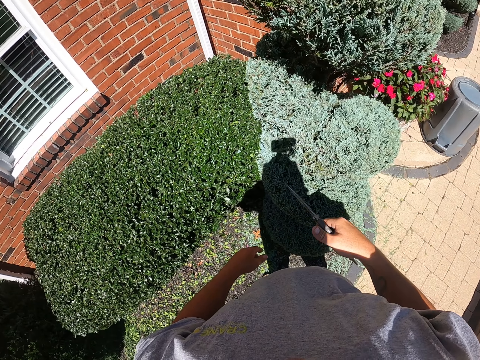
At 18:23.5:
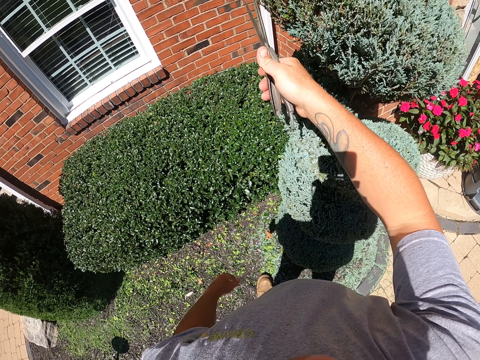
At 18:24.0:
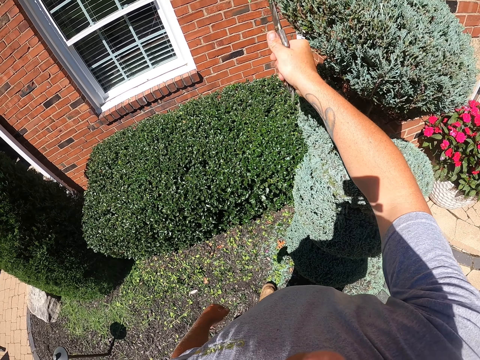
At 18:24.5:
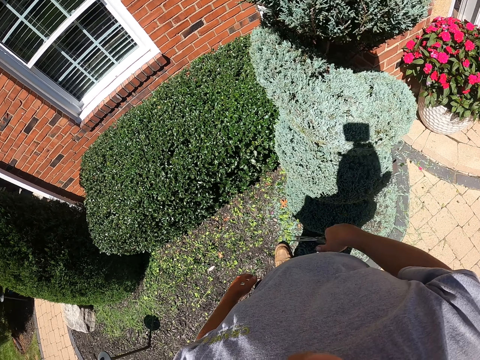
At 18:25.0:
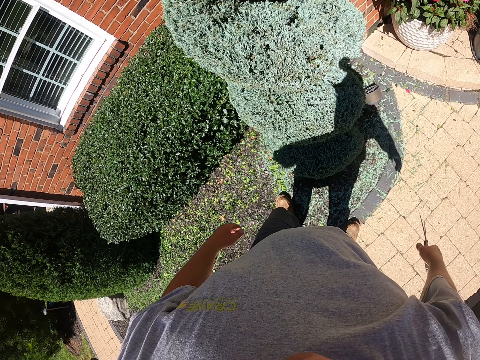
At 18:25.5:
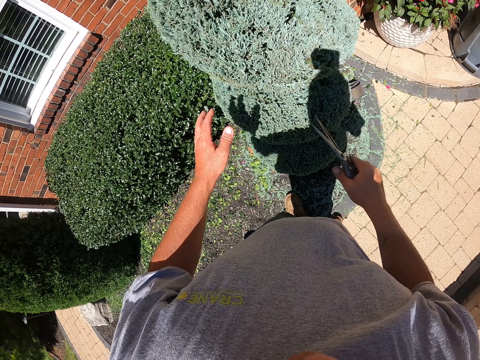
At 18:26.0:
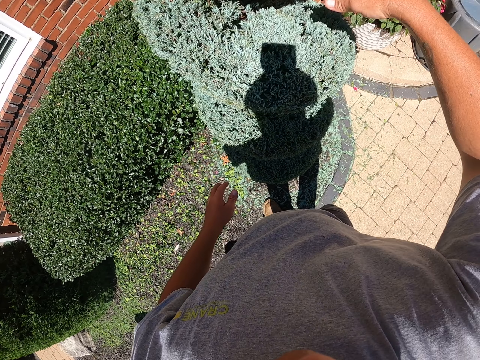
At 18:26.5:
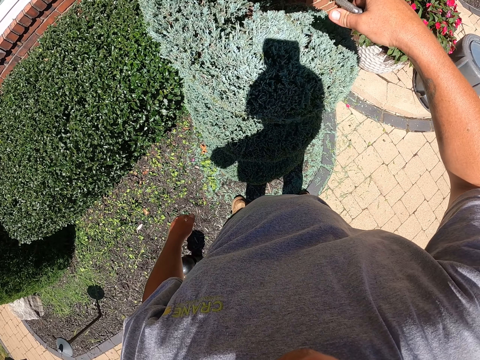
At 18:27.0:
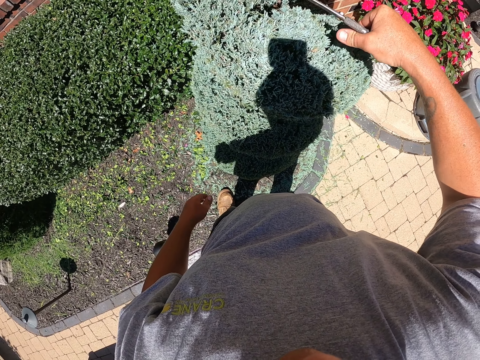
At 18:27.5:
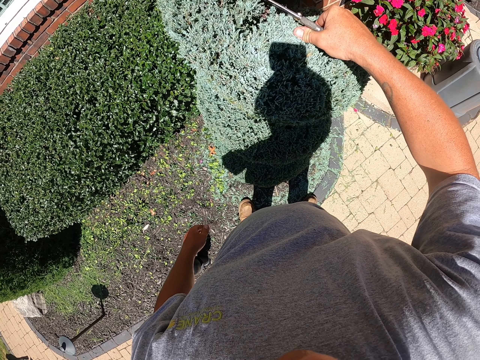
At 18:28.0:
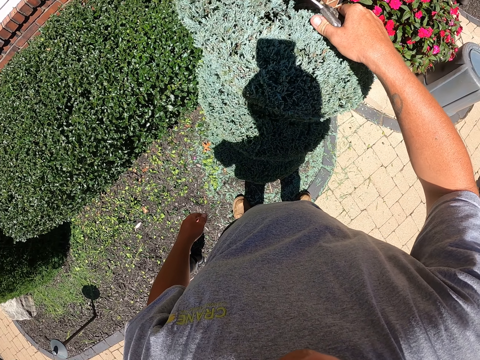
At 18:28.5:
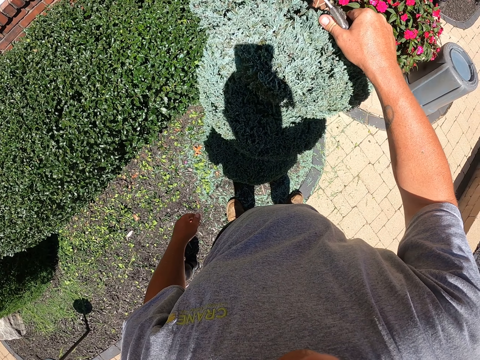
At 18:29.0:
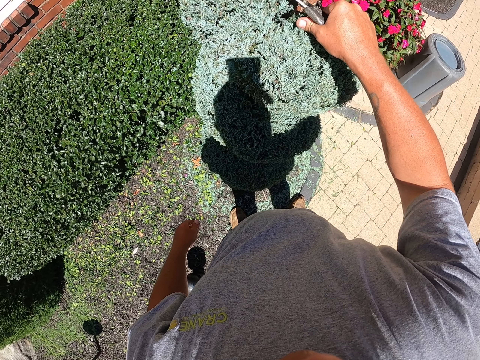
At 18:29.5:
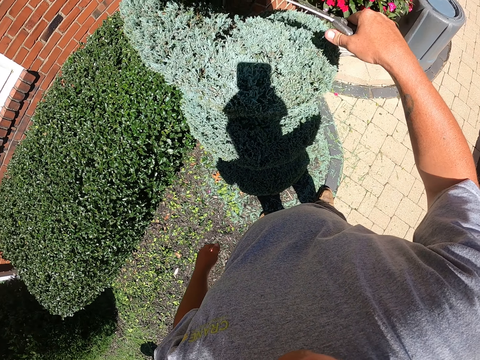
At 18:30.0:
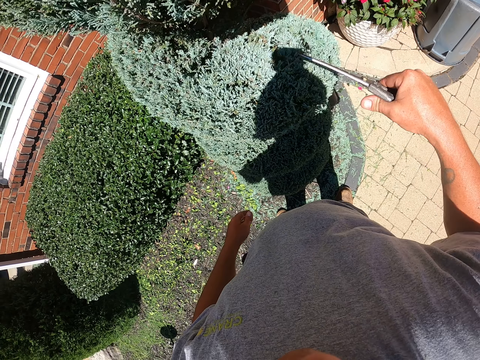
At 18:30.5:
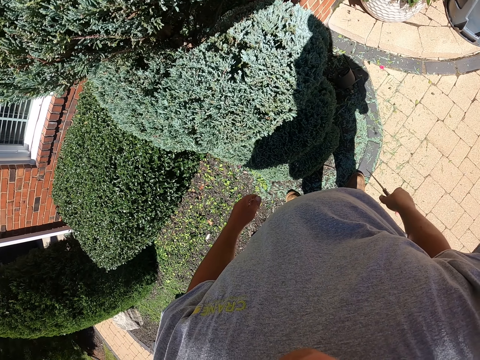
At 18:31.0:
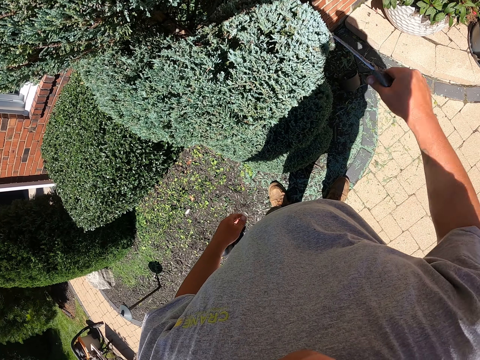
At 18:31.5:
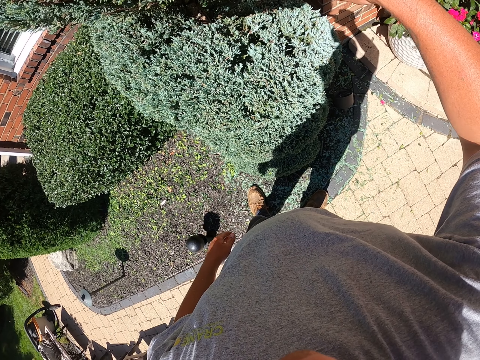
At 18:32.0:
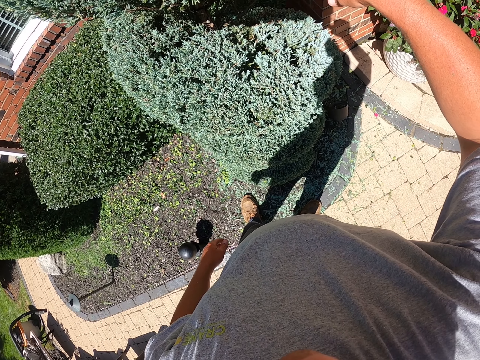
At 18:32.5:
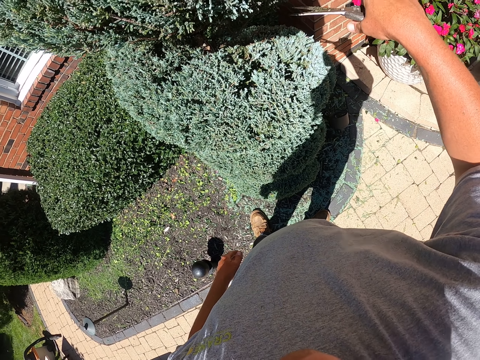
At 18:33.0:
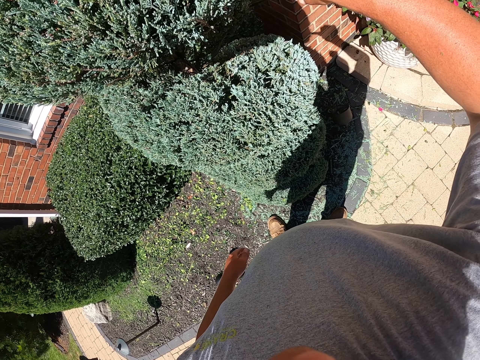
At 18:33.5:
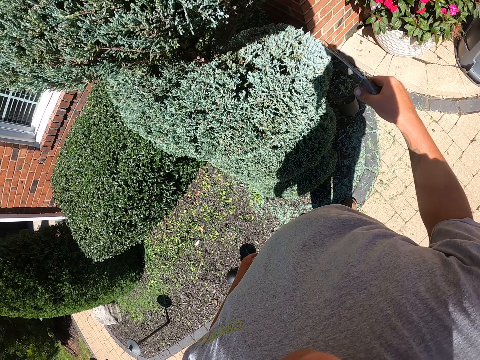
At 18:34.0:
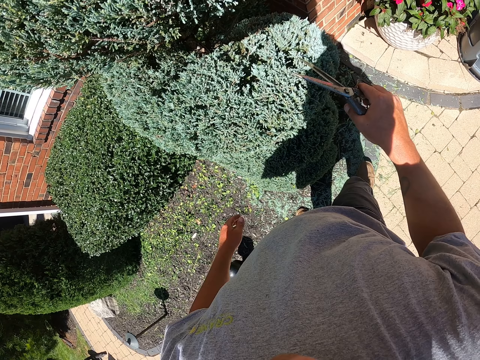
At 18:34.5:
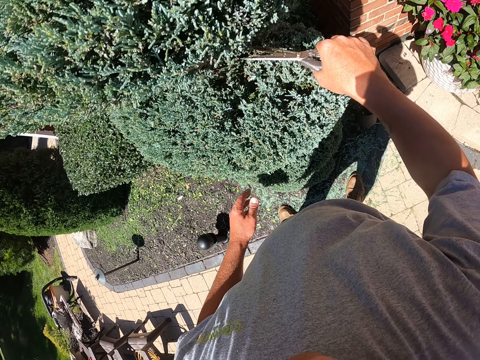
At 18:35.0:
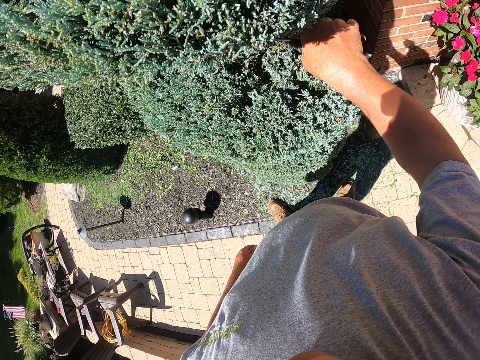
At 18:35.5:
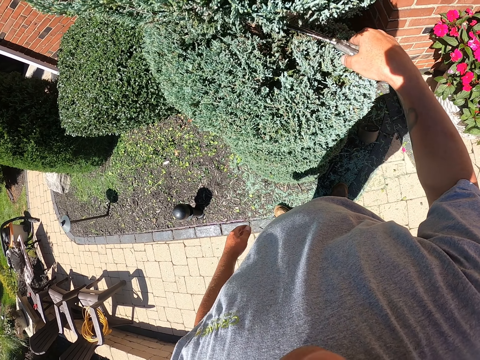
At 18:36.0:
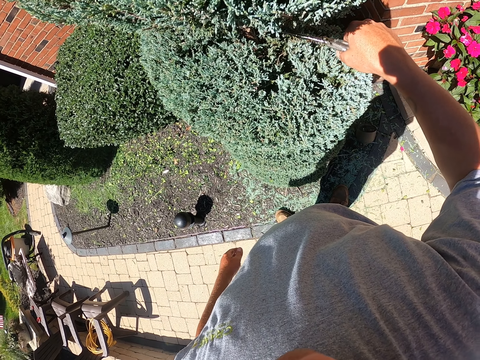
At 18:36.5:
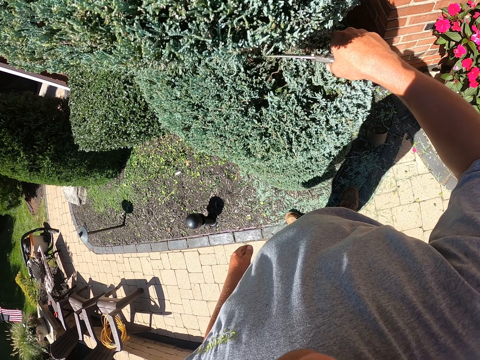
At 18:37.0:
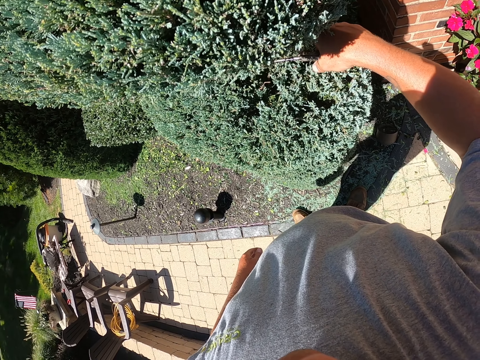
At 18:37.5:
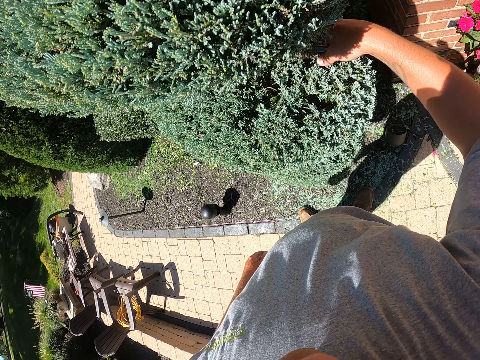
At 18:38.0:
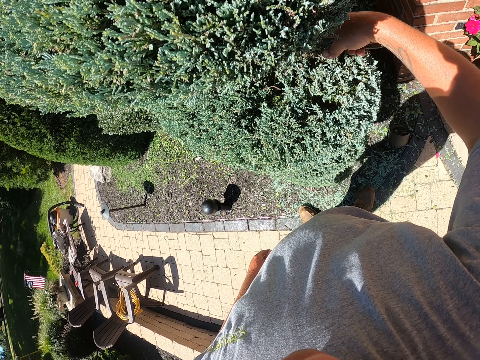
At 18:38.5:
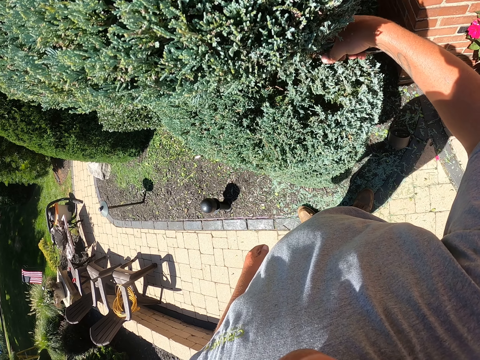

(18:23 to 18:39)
The camera wearer pauses to trim. They trim the plant with scissors. They pause to trim. They trim the plant with scissors. They pause to trim. They trim the plant with scissors. They pause to trim. They trim the plant with scissors.

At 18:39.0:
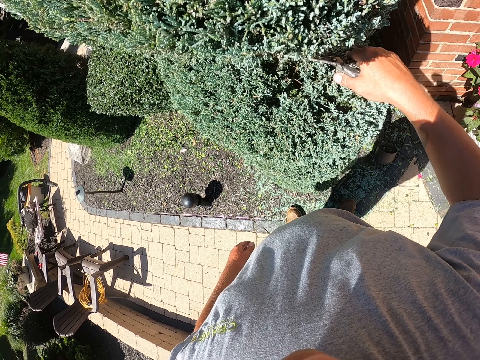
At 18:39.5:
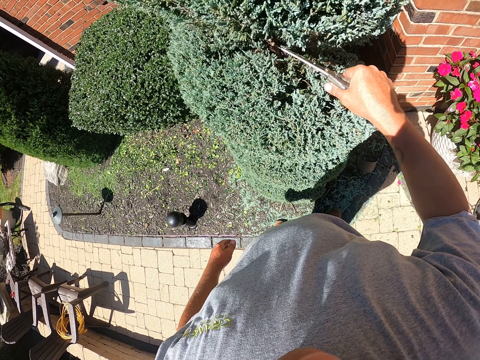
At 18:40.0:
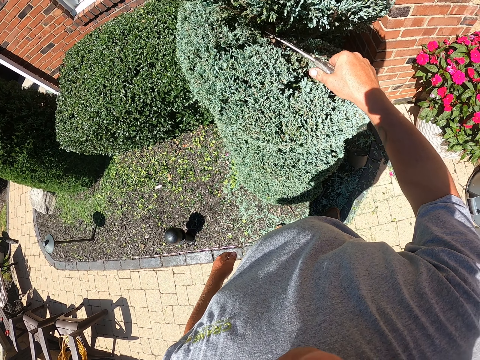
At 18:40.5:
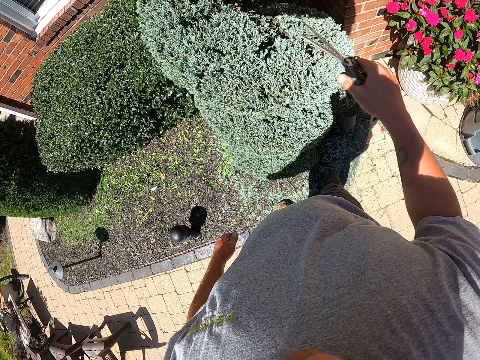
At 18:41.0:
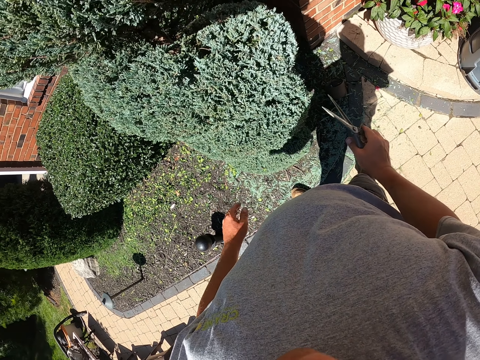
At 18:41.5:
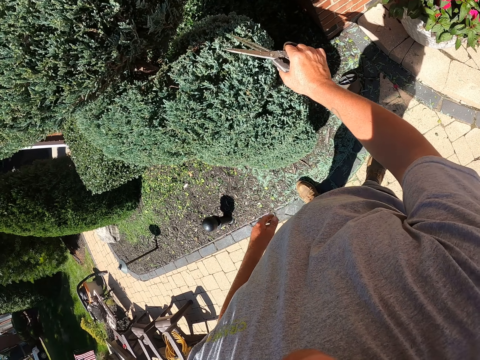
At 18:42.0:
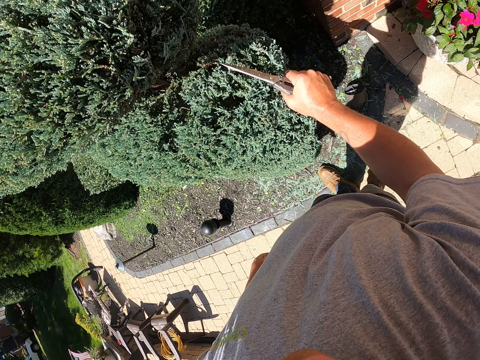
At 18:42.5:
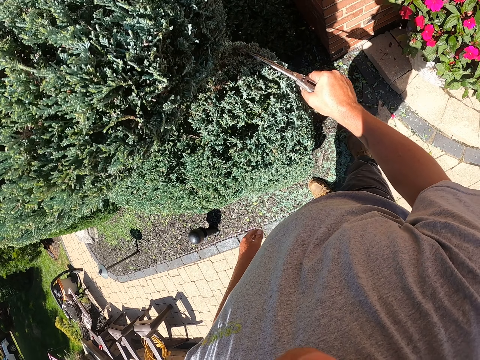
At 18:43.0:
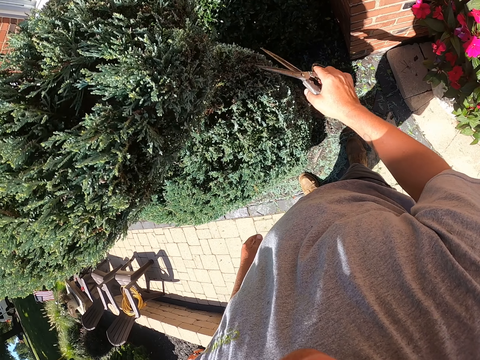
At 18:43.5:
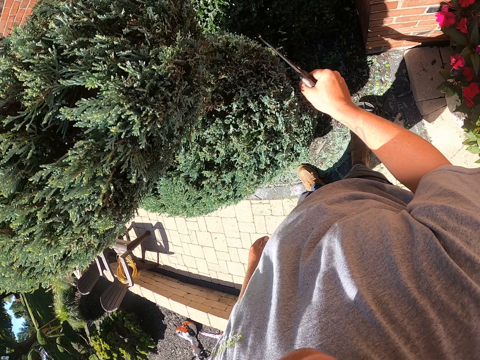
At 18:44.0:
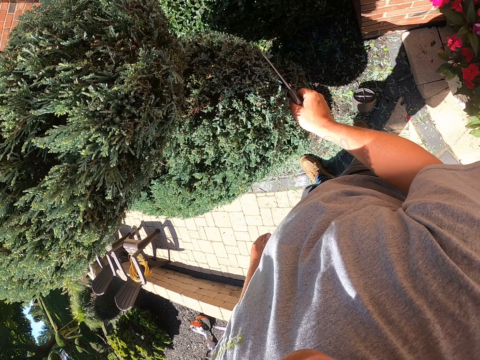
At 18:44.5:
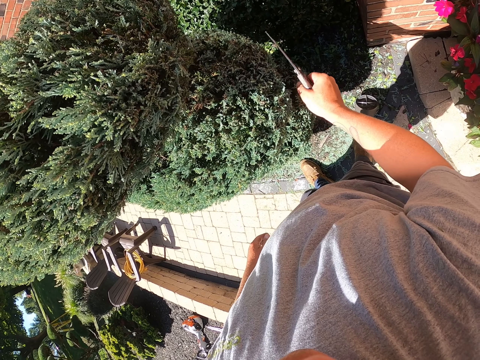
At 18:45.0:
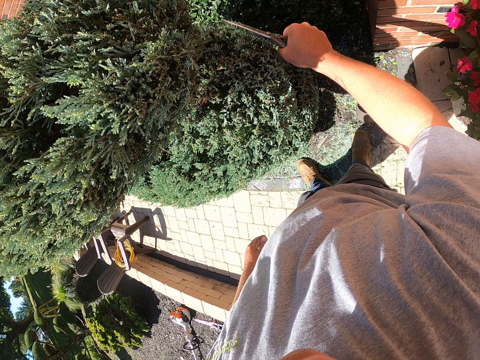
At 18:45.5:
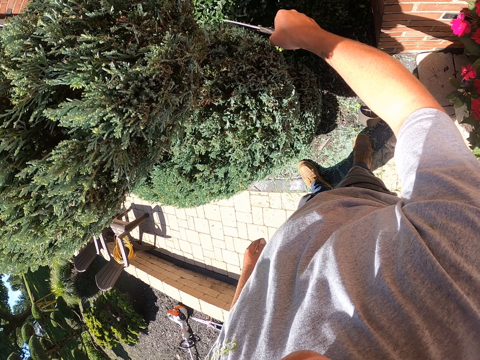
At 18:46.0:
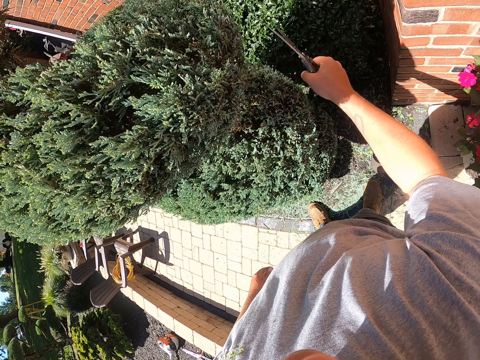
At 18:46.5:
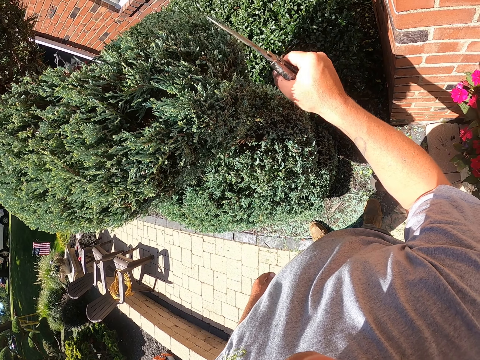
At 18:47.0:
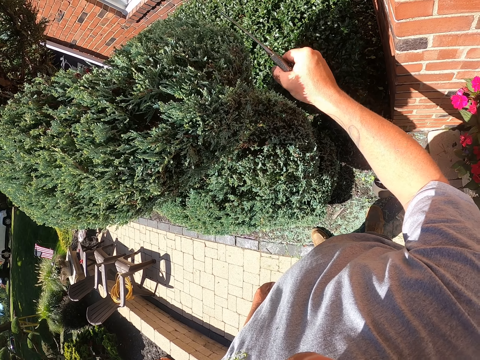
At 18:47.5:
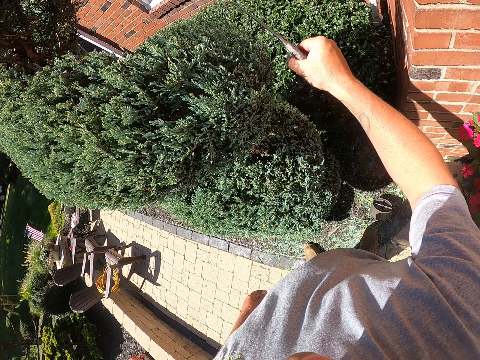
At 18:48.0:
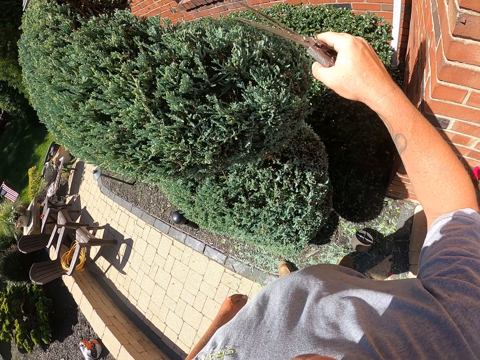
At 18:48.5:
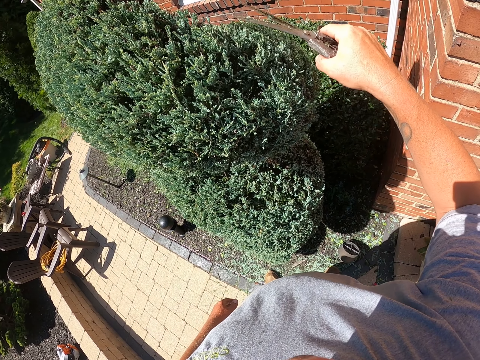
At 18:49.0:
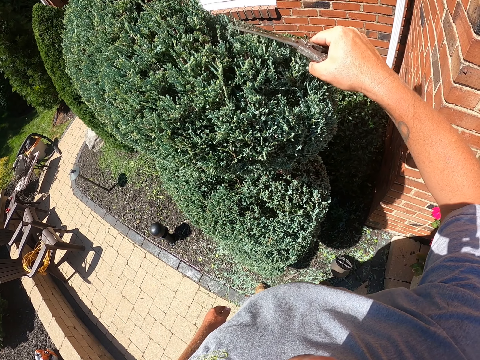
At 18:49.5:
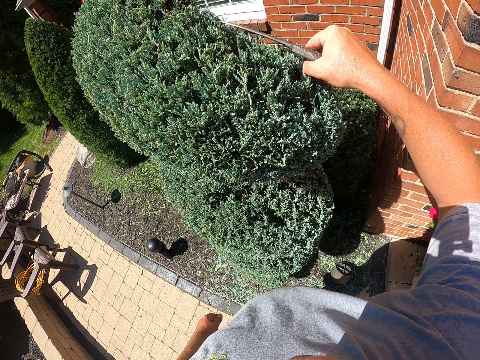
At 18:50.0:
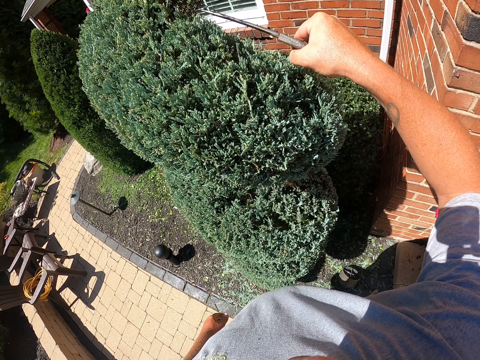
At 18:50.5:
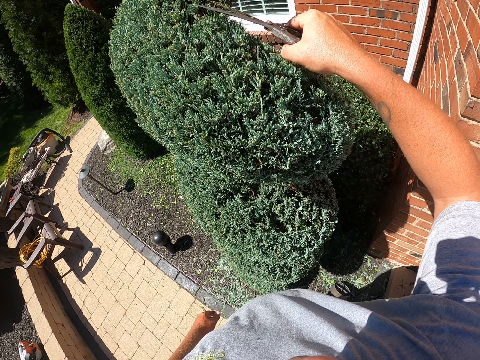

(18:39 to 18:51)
The camera wearer pauses to trim. They trim the plant with scissors.
